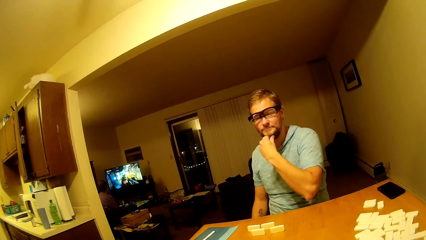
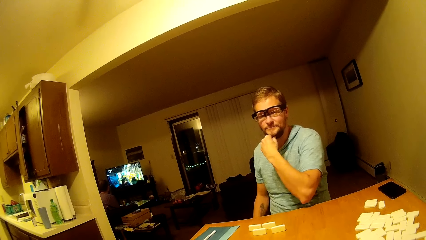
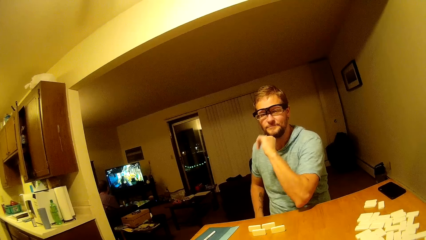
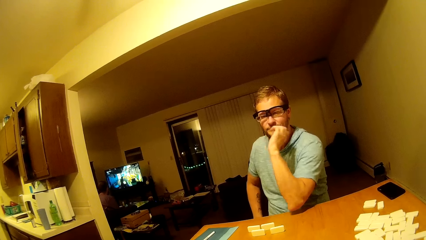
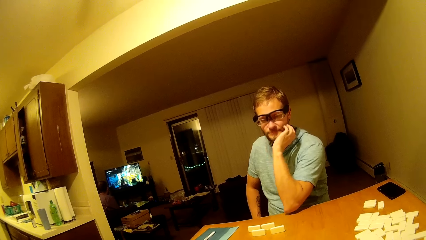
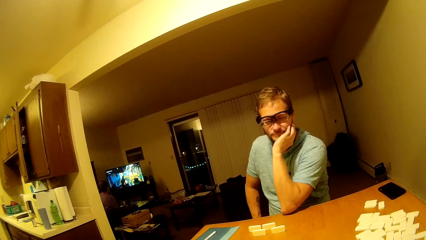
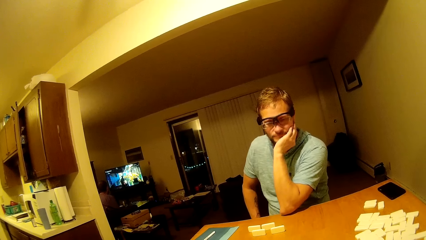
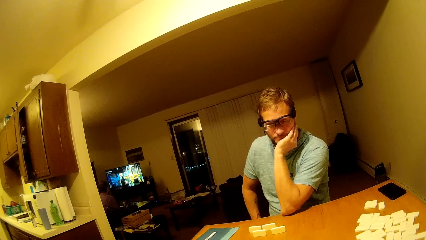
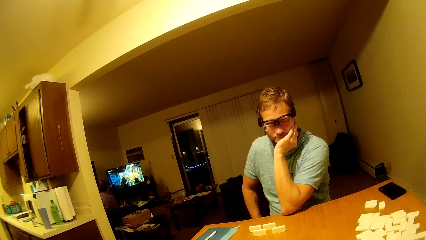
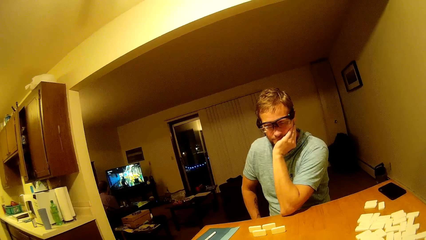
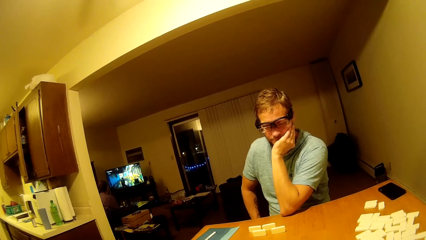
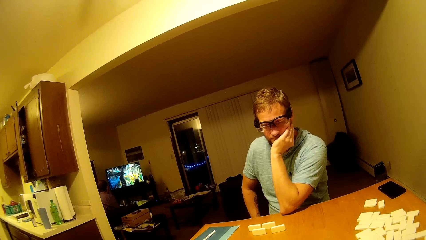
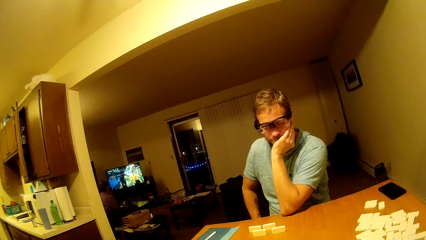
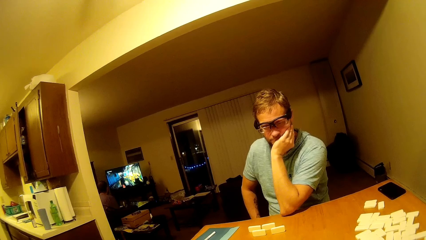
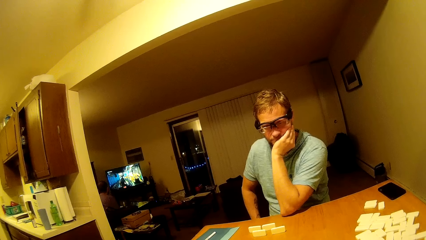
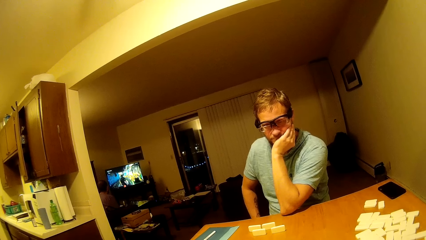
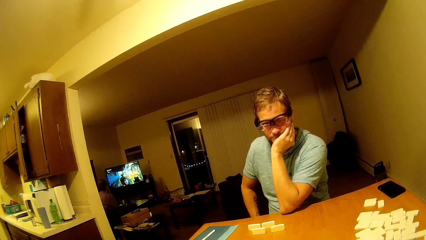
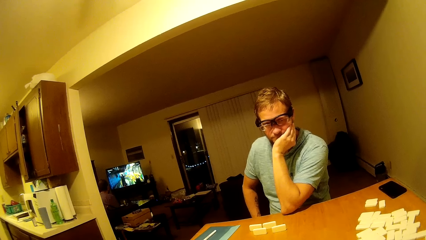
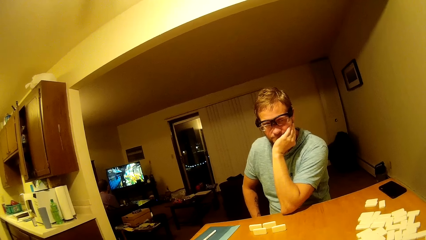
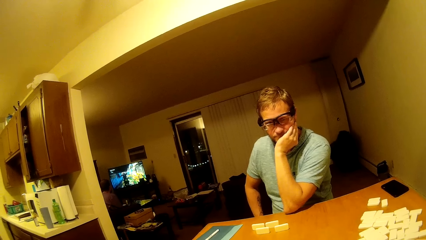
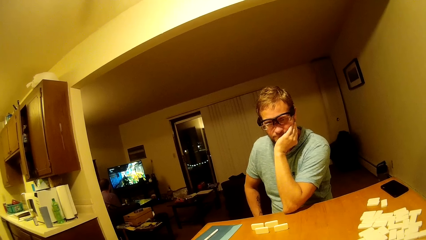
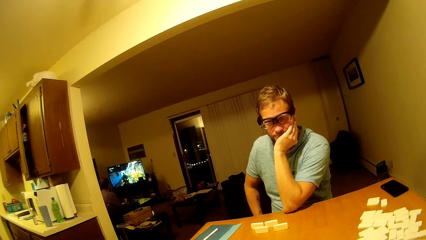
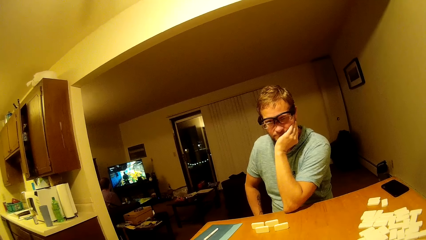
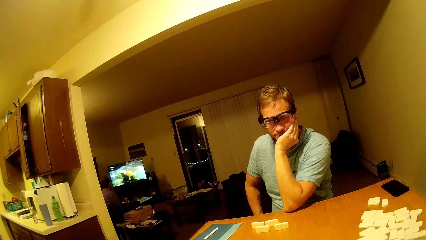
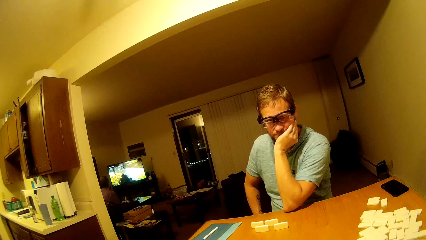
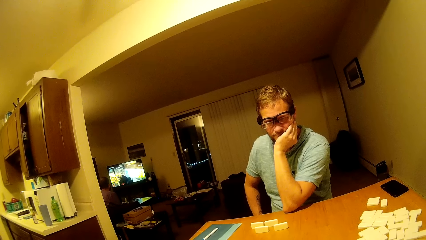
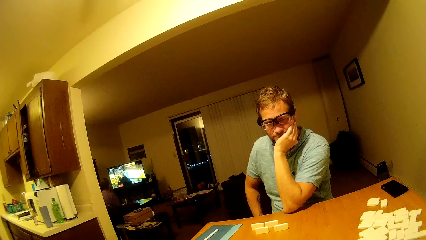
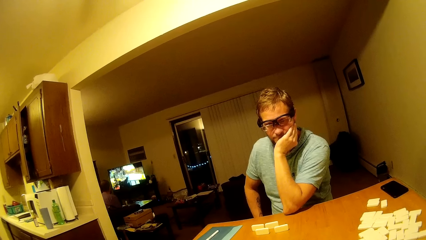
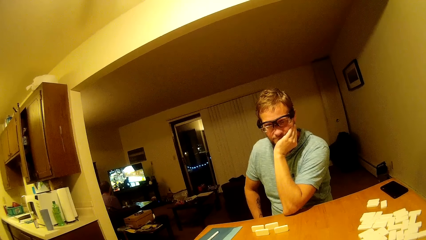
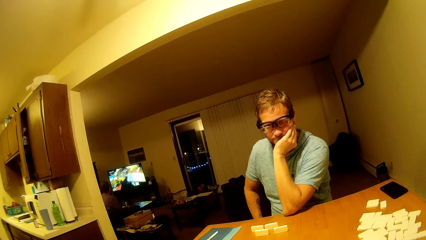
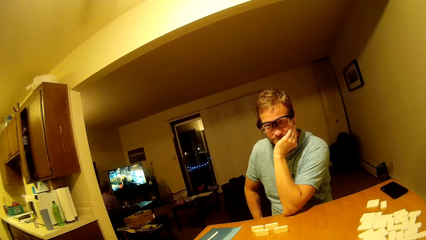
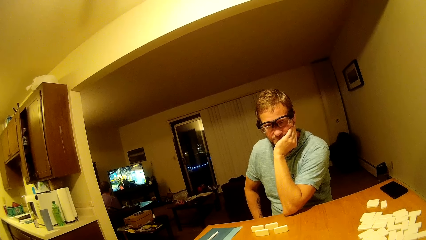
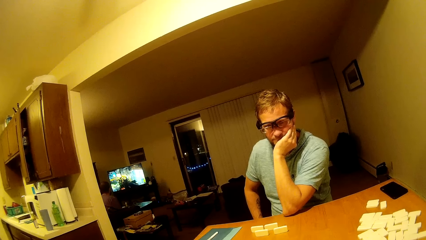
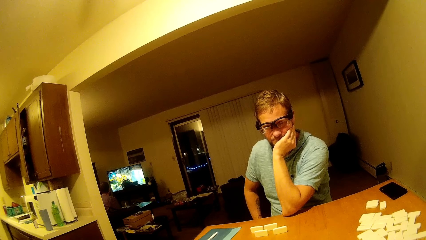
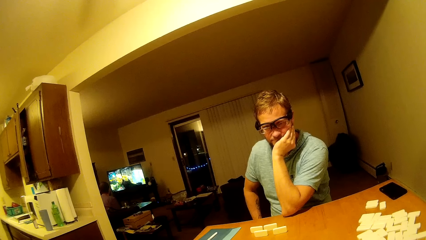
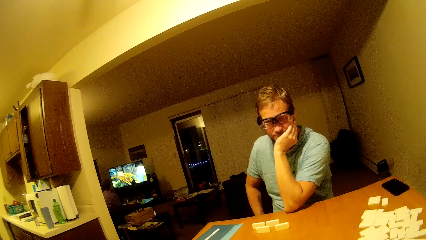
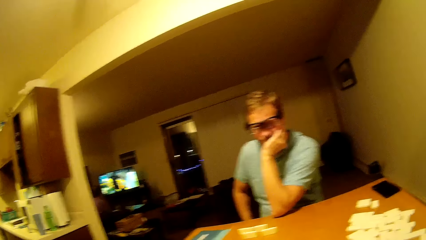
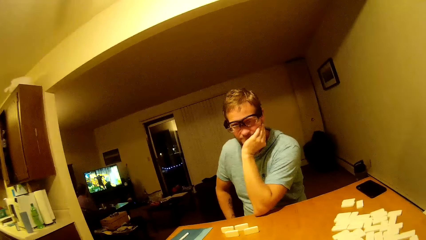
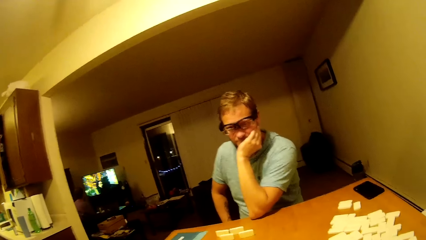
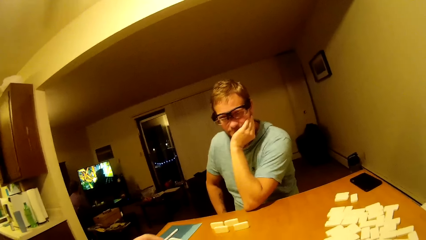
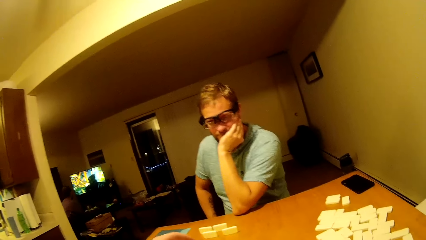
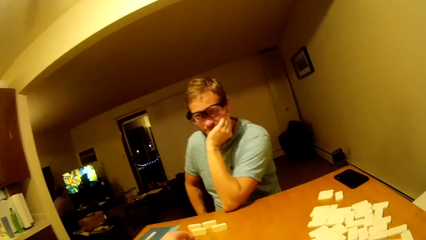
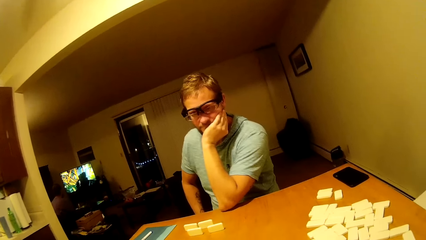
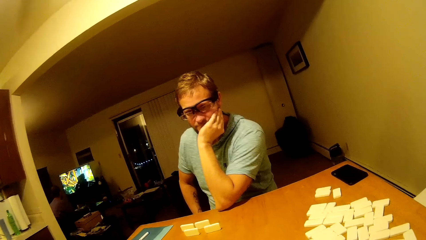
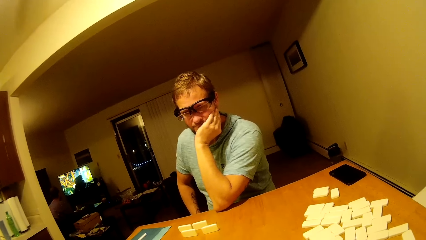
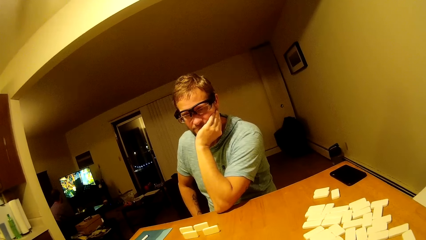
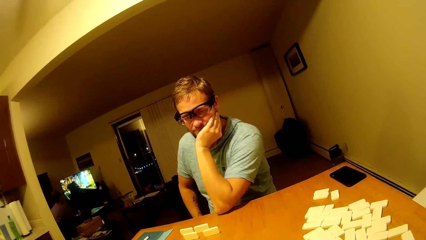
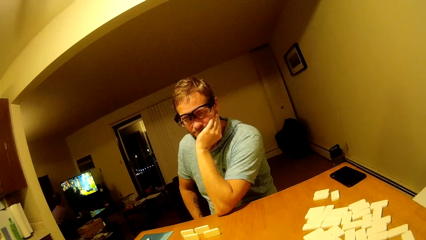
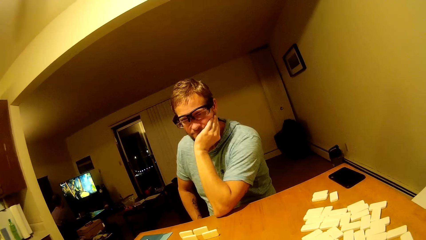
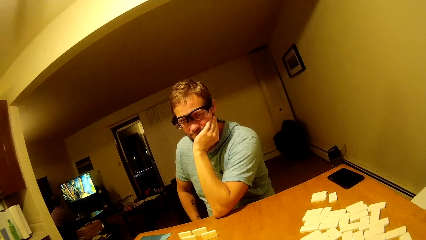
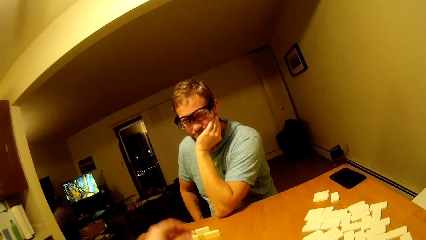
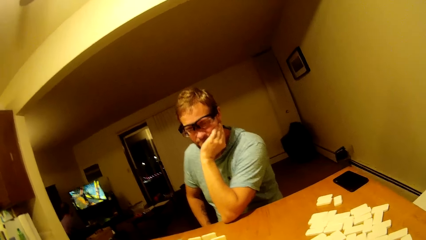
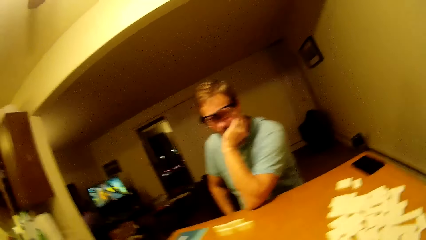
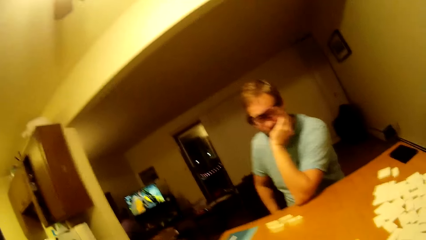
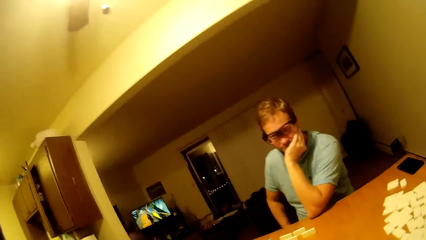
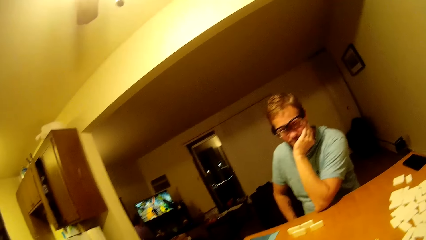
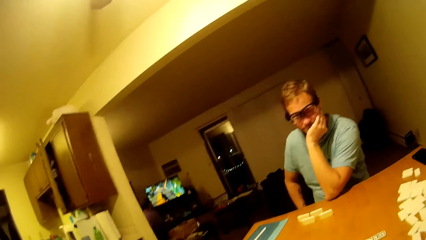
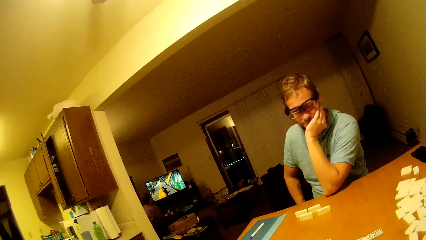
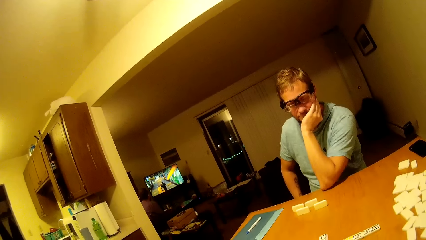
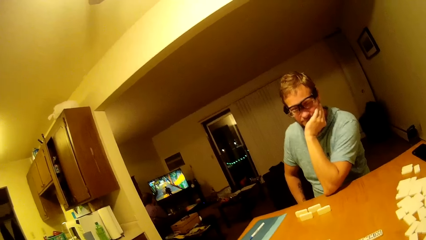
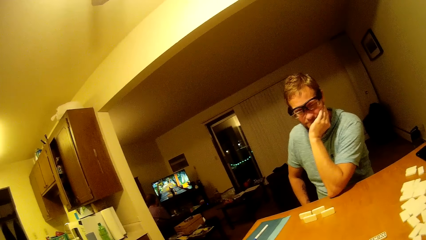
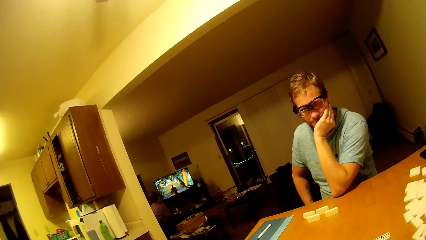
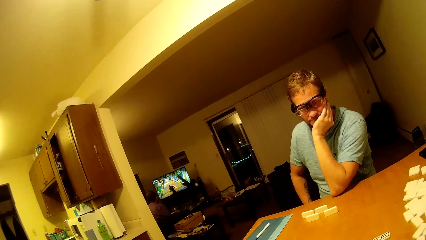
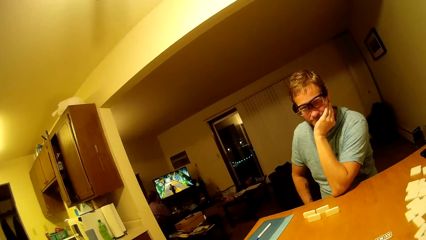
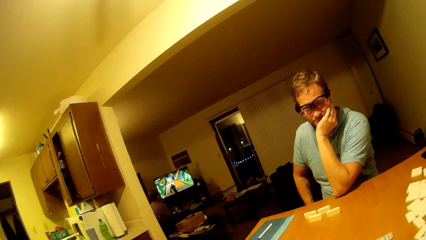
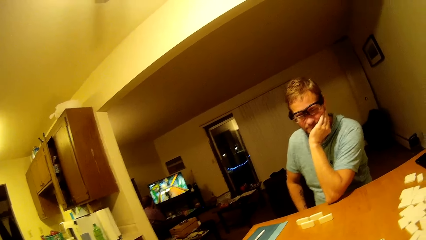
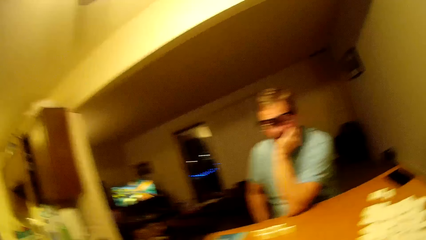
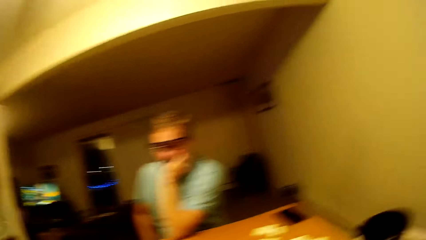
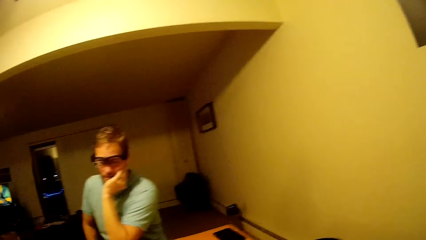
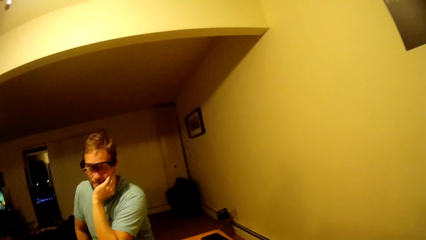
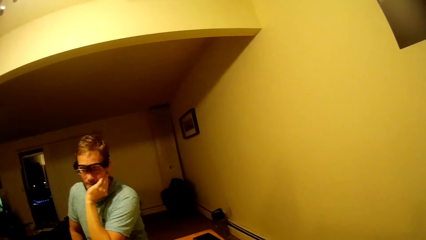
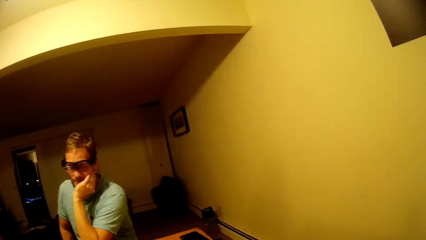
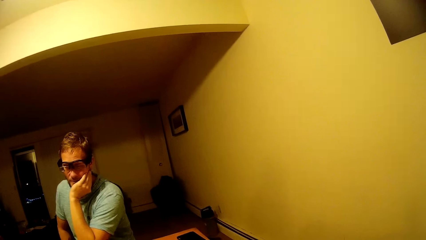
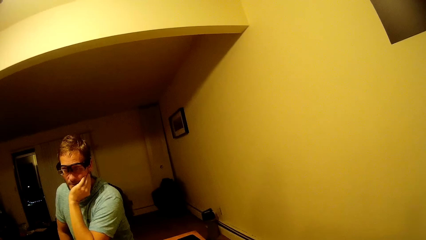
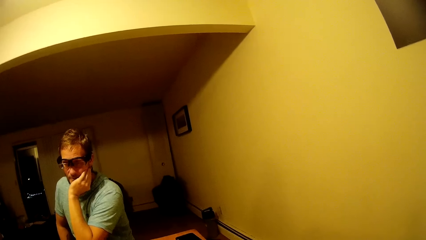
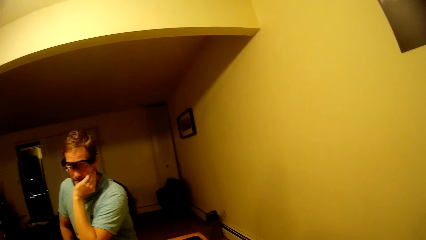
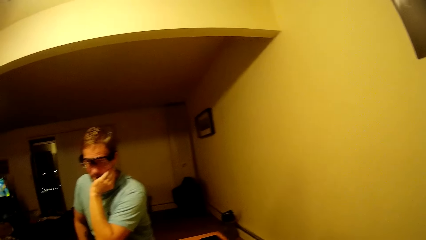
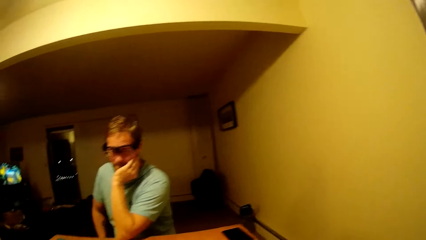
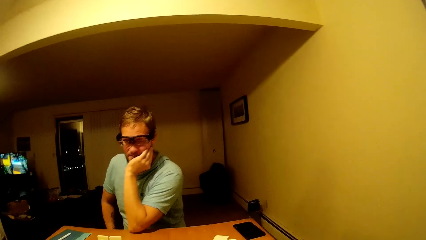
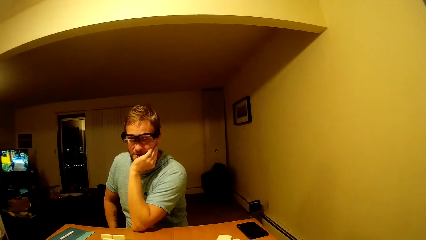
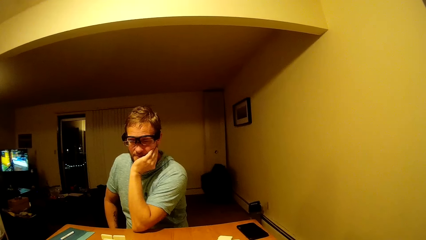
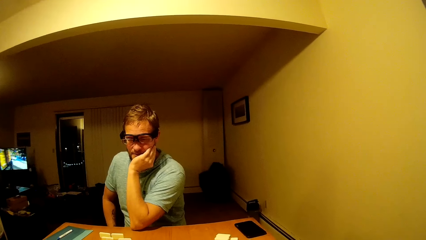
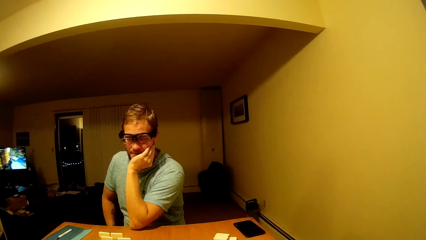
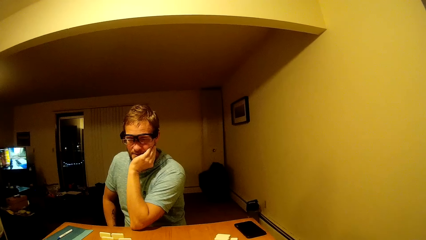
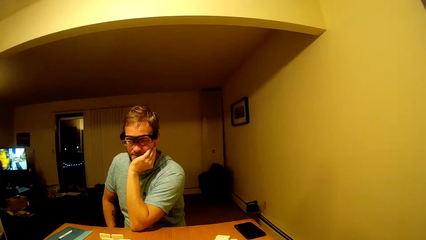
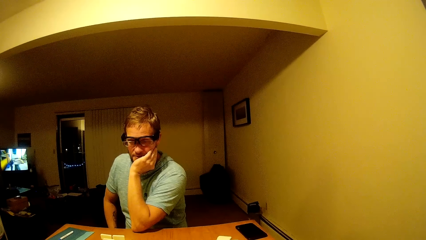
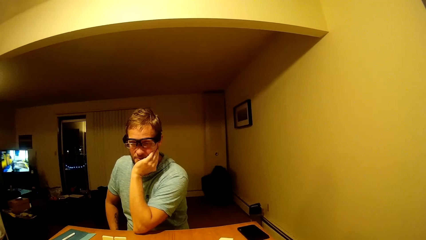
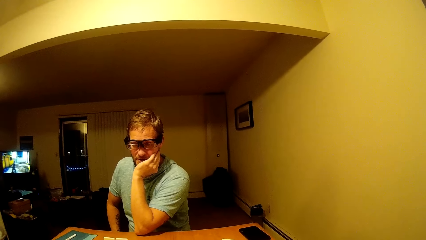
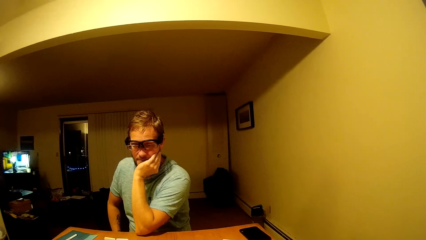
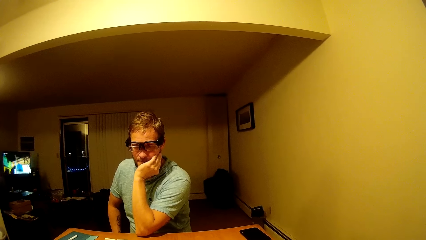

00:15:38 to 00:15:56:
A man touches his face. The camera wearer places a dice on the table. They play mahjong. They look around.
